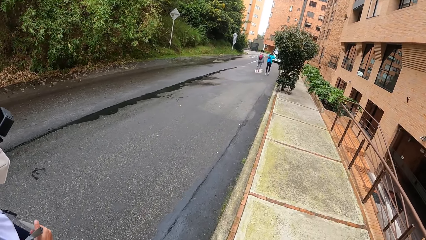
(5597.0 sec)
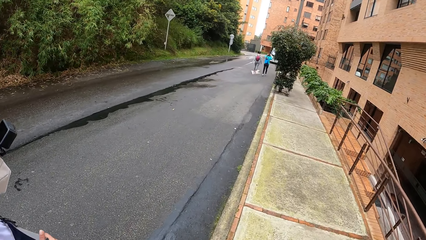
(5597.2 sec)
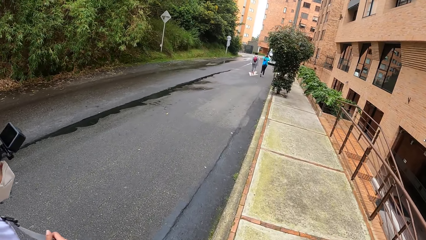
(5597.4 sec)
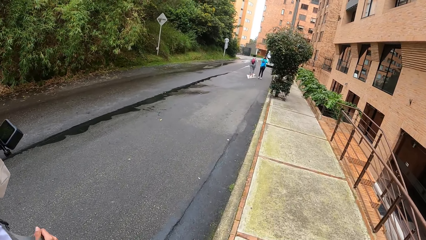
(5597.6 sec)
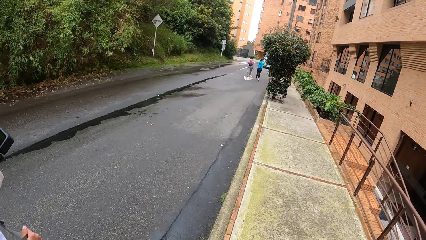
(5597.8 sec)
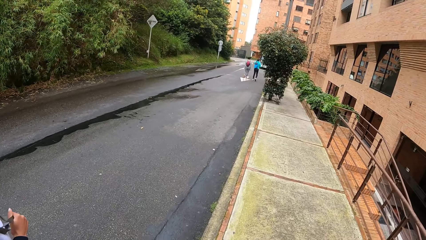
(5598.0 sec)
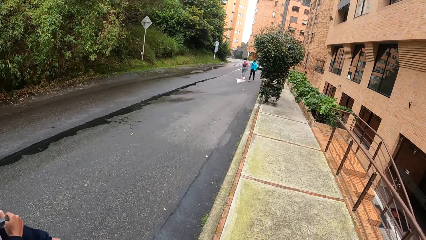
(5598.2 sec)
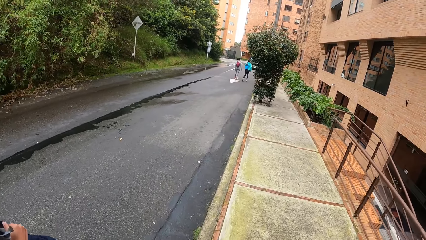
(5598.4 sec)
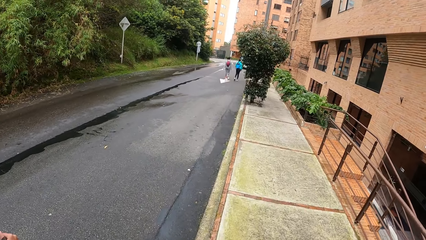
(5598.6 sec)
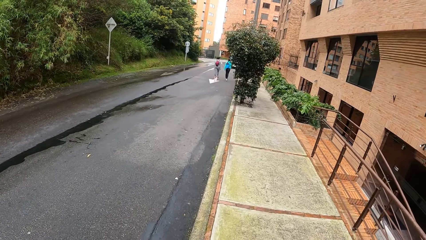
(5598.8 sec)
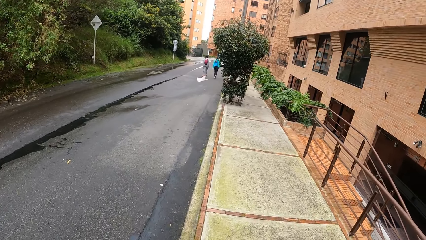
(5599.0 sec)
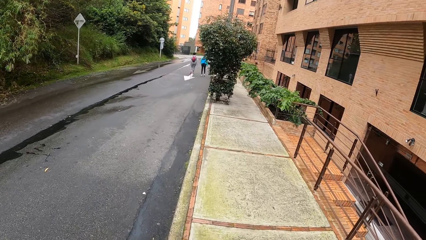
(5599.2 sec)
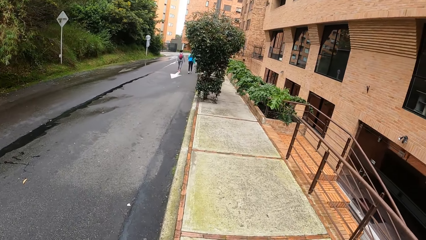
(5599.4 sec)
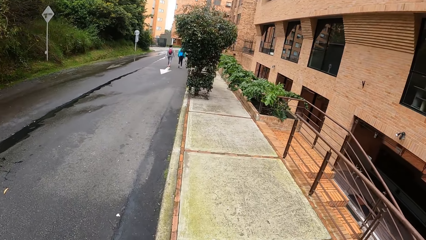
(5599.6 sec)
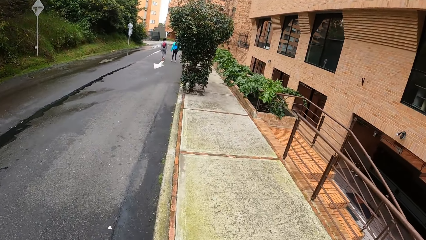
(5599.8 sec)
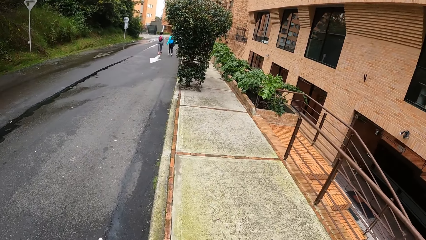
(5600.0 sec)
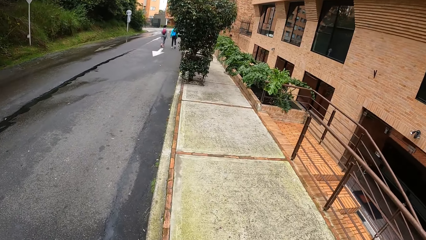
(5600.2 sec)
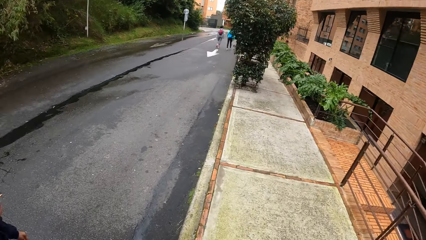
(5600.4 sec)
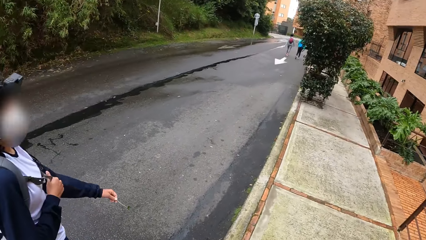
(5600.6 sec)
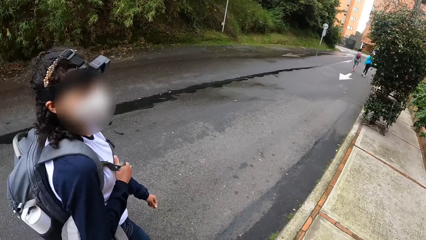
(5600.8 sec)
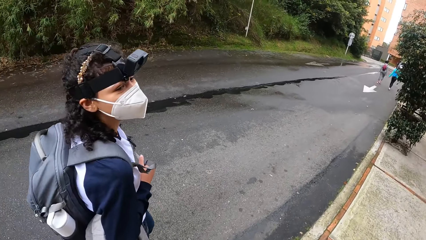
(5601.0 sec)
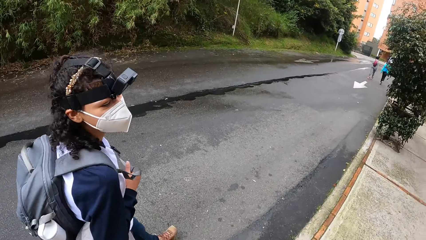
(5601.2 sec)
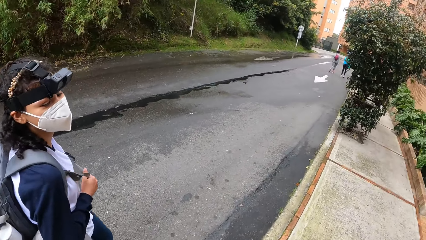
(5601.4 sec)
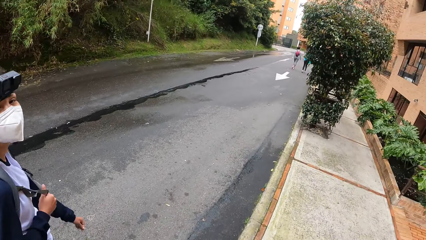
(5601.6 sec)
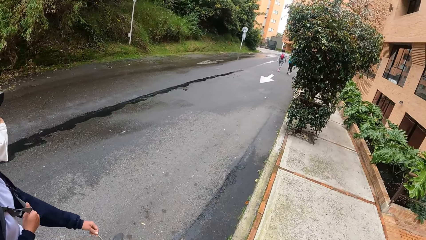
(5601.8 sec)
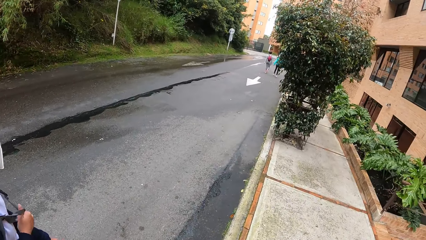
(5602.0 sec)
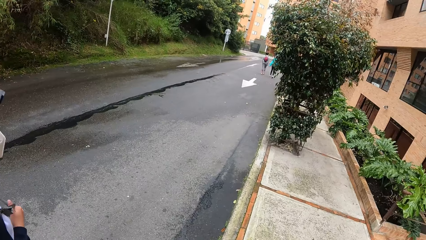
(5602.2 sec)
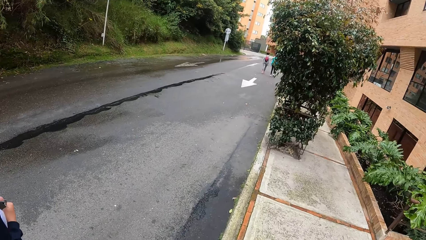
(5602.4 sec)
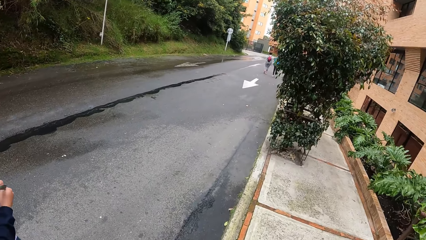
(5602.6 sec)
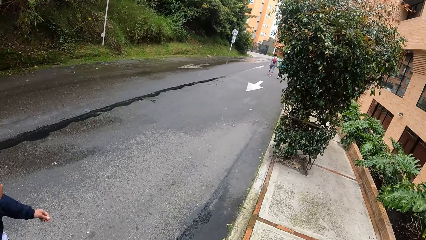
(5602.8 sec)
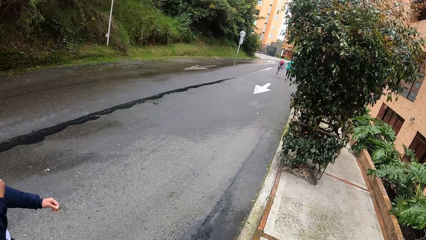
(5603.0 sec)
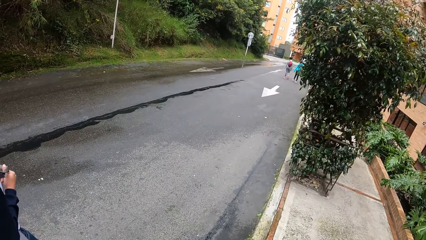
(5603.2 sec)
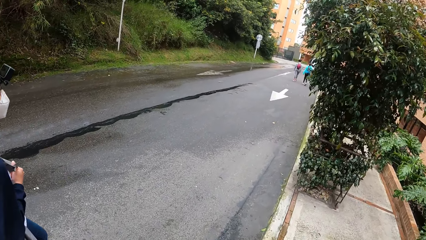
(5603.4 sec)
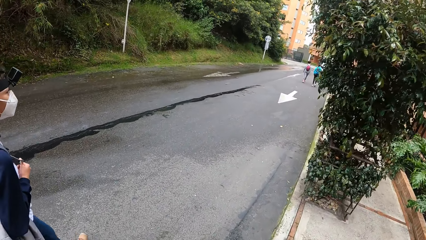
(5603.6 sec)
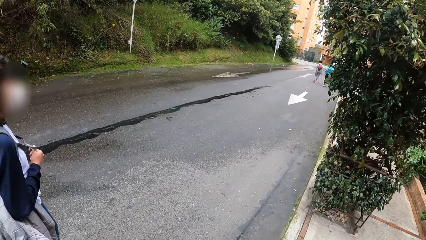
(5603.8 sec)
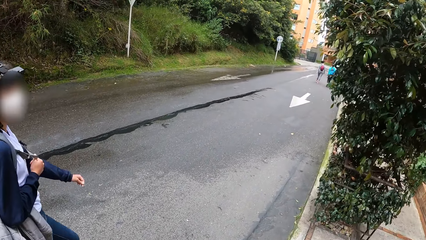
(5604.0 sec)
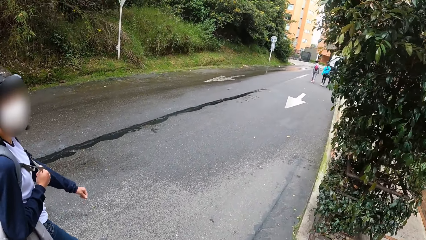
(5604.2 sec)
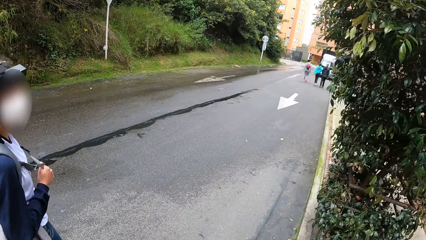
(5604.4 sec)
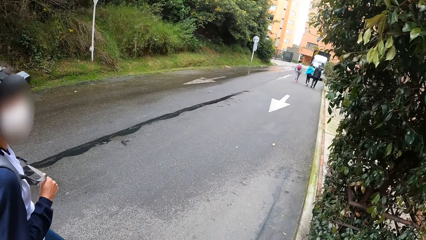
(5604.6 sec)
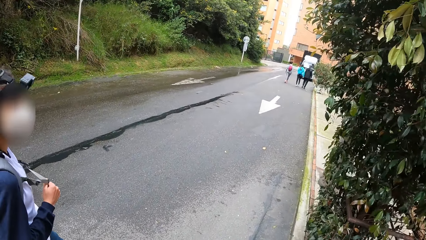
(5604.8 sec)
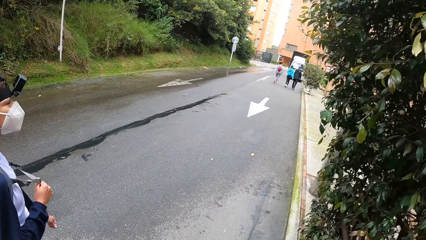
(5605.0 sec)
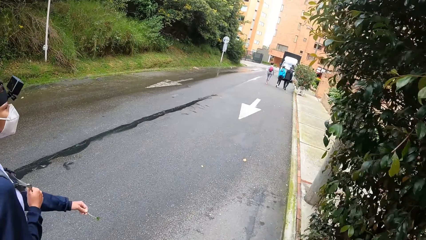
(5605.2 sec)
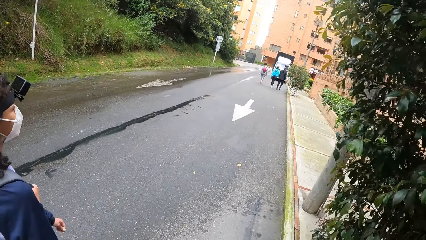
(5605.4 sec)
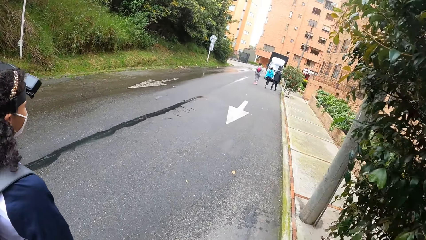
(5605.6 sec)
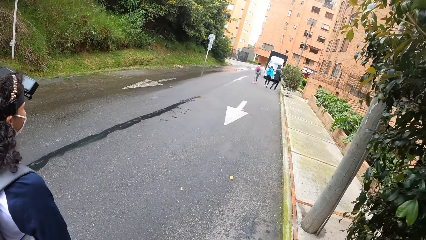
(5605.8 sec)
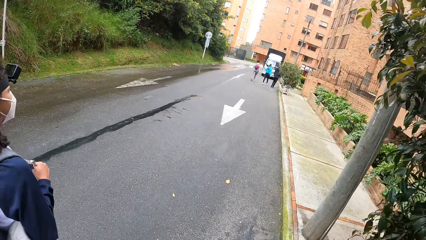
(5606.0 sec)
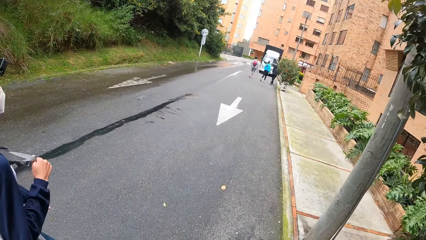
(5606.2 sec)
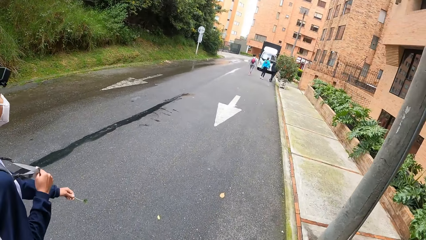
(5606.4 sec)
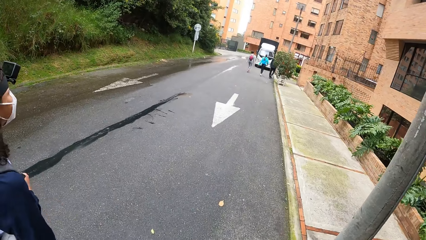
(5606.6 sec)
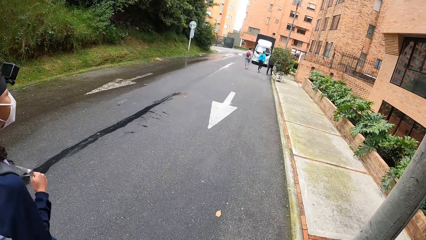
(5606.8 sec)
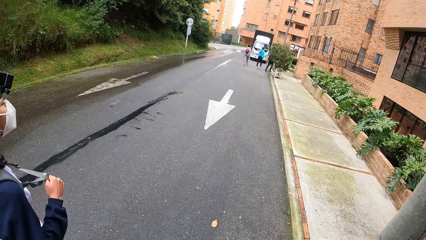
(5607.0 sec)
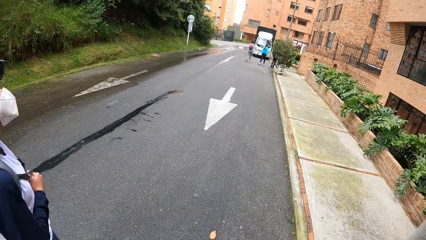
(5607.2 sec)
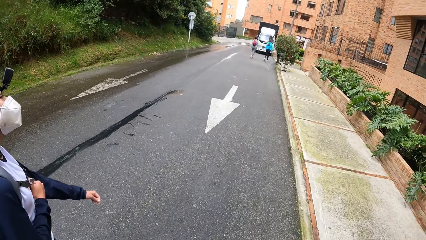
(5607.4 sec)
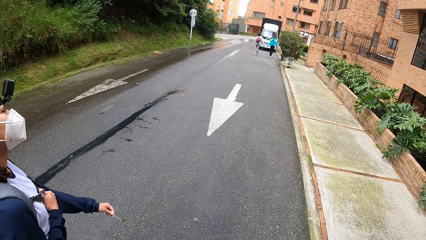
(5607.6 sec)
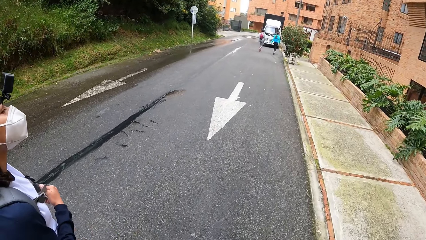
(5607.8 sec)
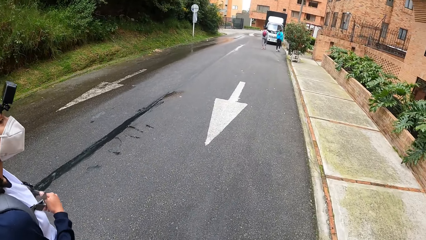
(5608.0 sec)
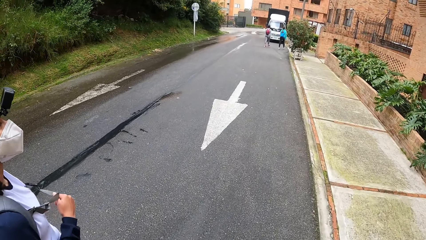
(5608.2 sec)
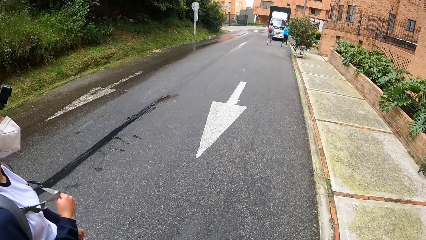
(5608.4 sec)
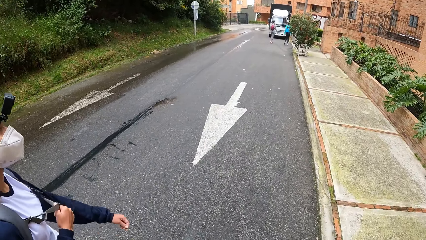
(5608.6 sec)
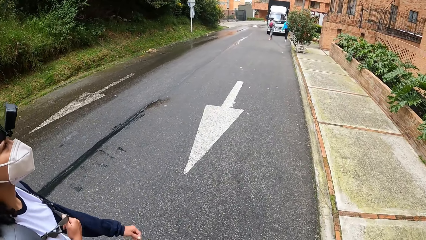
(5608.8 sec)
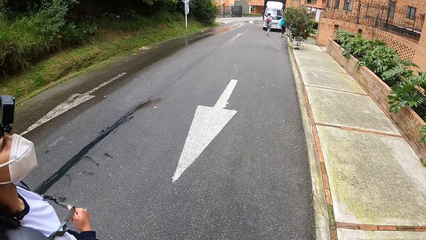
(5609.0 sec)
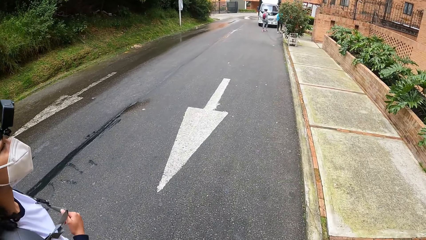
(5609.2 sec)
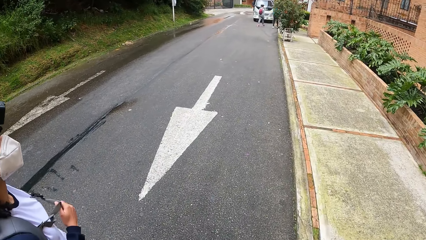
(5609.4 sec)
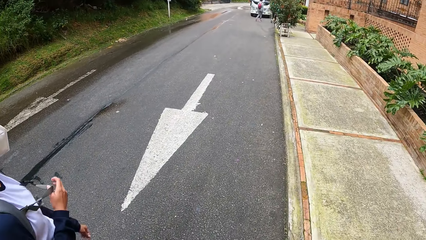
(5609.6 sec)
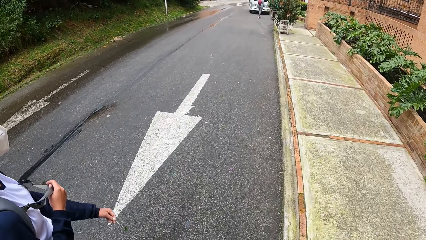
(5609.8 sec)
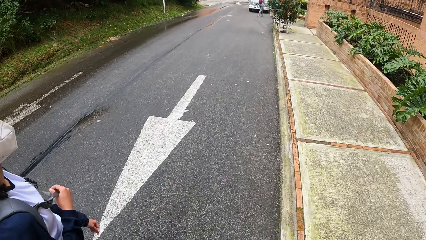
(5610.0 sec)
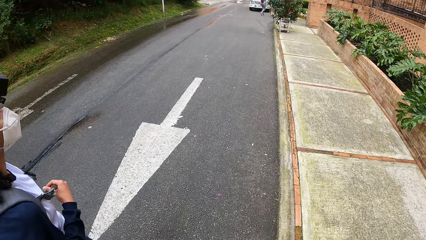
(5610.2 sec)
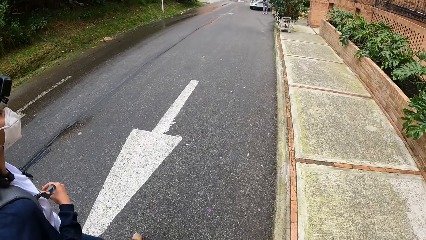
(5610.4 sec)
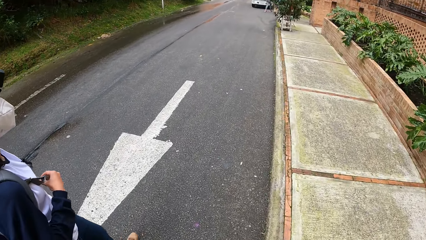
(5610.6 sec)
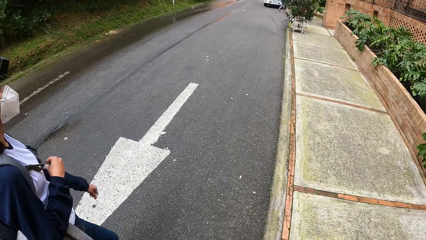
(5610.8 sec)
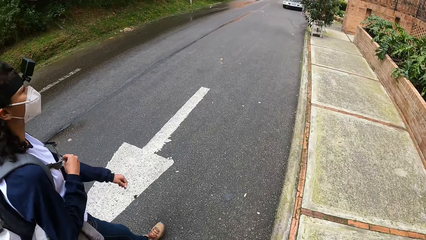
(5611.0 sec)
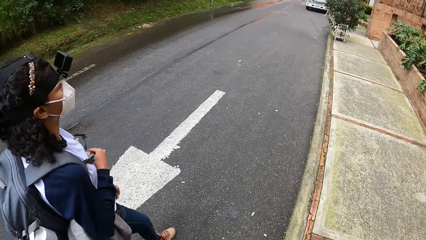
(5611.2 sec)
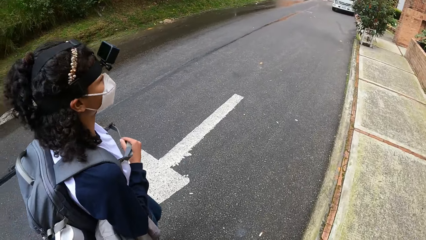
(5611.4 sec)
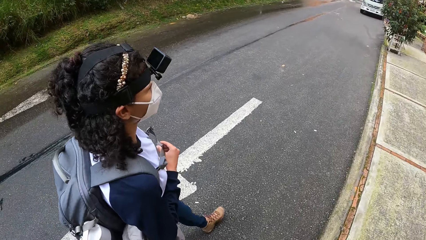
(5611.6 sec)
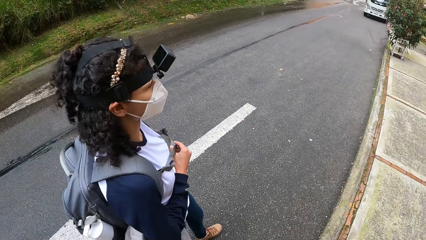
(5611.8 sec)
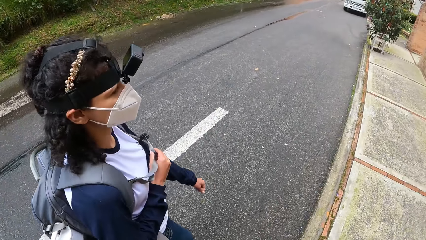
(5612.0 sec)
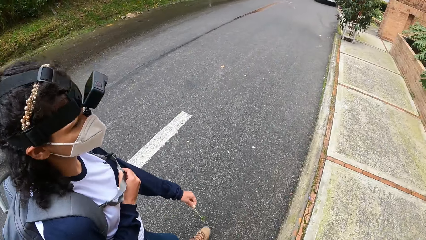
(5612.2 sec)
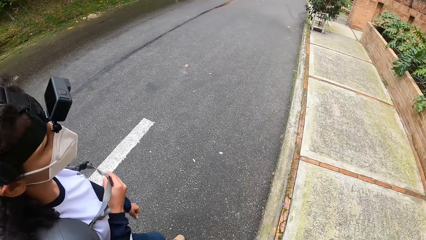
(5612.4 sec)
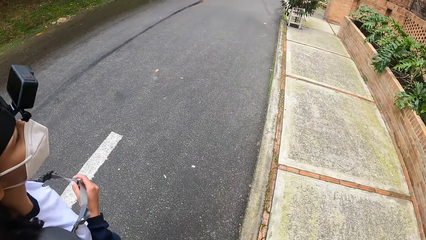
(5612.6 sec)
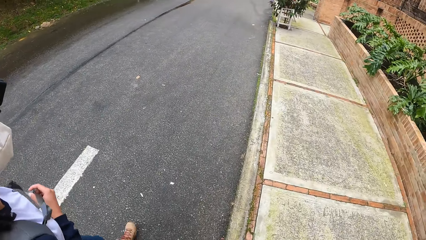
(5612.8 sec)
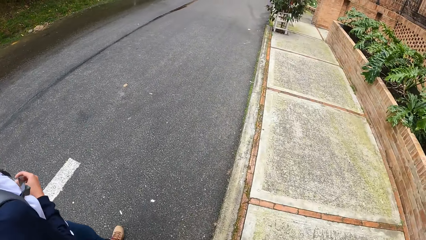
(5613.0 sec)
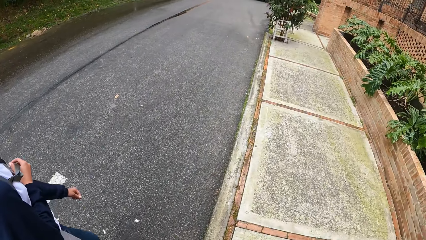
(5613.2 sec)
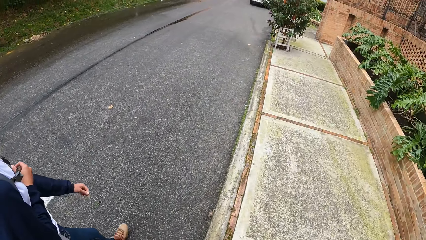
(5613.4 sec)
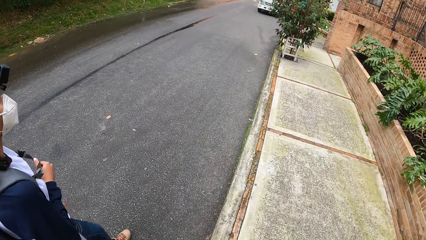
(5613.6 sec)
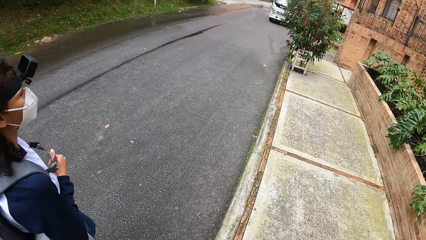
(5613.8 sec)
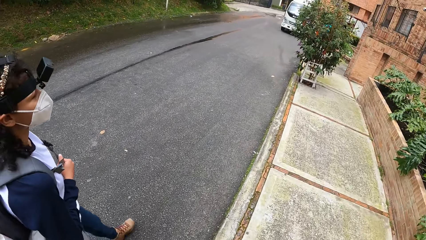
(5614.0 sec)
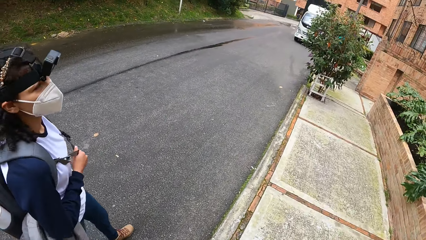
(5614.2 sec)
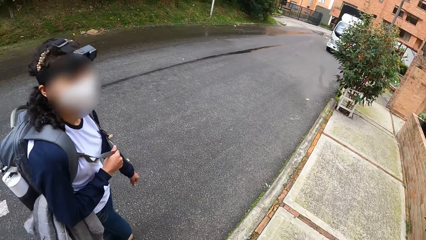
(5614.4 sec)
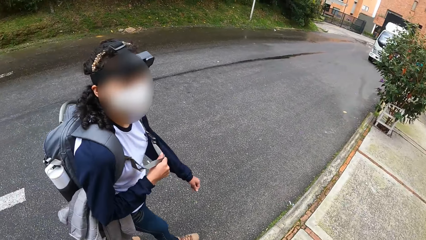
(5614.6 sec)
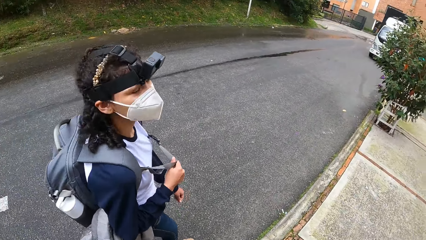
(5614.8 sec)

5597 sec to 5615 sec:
The camera wearer interacts with a lady. They look ahead. They look around. They look down.
